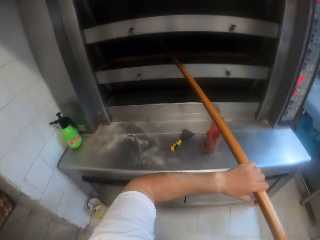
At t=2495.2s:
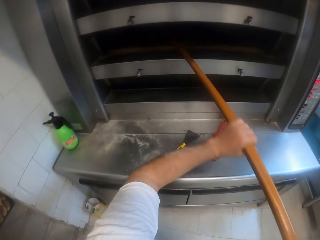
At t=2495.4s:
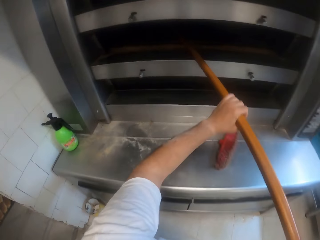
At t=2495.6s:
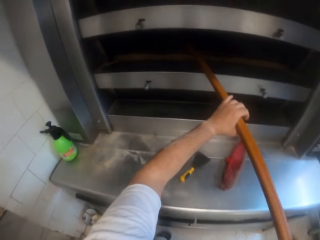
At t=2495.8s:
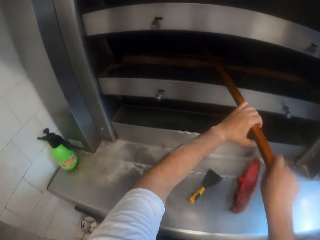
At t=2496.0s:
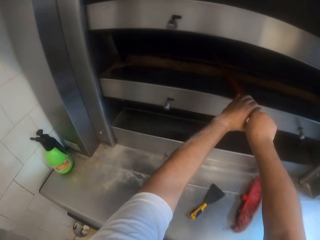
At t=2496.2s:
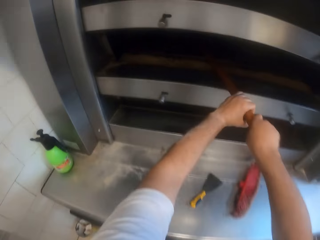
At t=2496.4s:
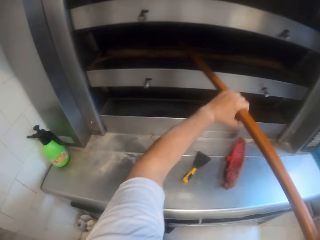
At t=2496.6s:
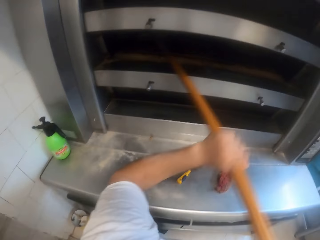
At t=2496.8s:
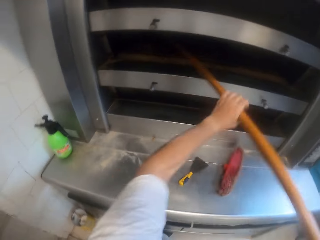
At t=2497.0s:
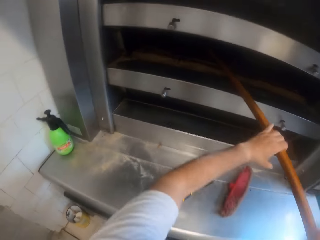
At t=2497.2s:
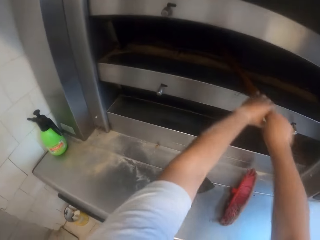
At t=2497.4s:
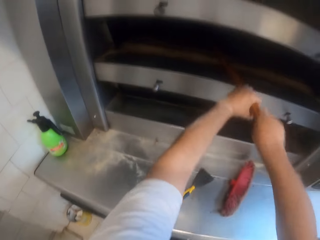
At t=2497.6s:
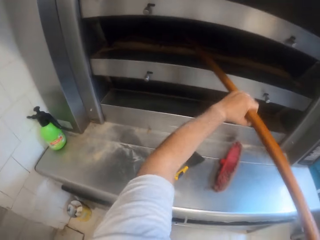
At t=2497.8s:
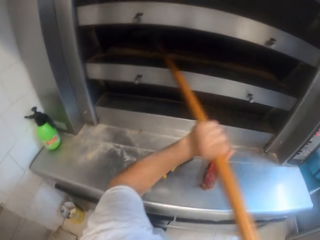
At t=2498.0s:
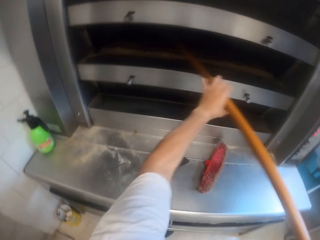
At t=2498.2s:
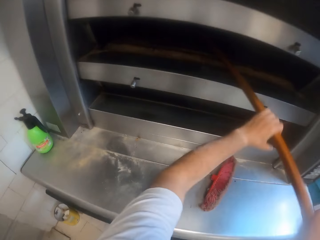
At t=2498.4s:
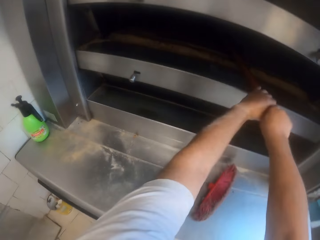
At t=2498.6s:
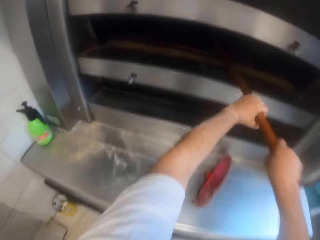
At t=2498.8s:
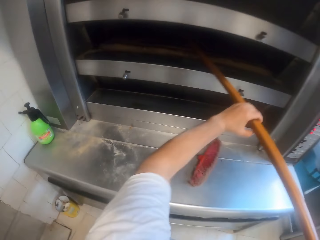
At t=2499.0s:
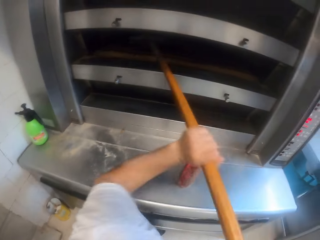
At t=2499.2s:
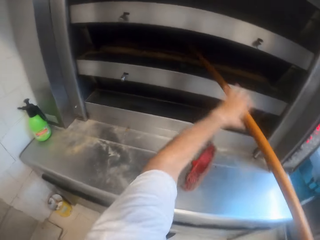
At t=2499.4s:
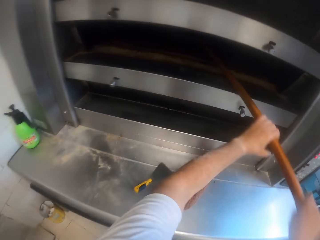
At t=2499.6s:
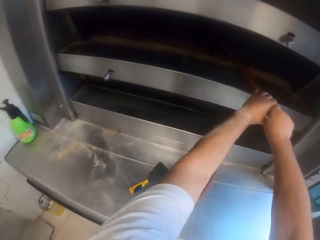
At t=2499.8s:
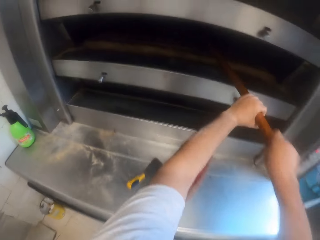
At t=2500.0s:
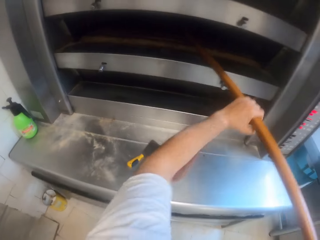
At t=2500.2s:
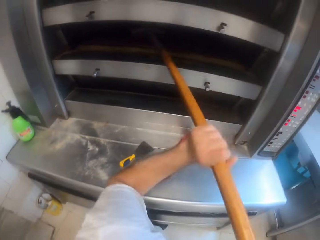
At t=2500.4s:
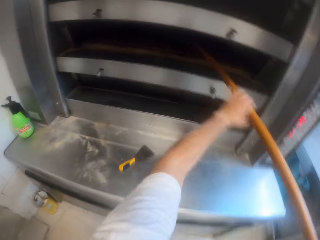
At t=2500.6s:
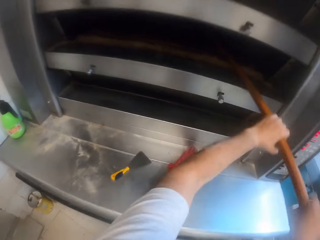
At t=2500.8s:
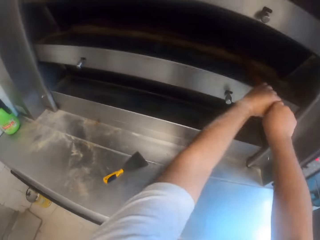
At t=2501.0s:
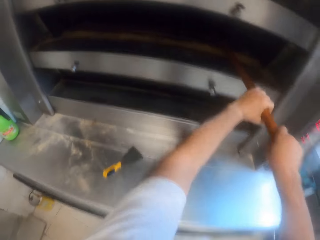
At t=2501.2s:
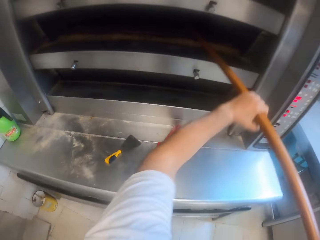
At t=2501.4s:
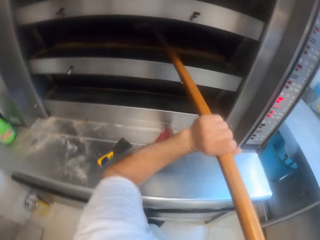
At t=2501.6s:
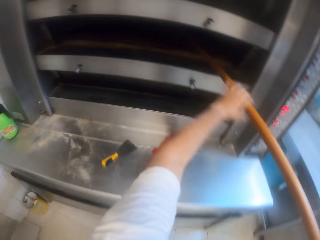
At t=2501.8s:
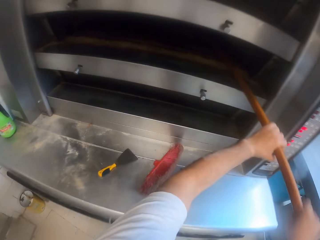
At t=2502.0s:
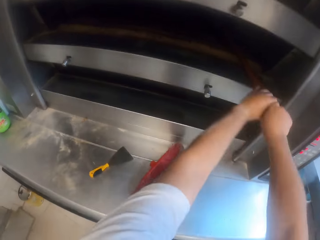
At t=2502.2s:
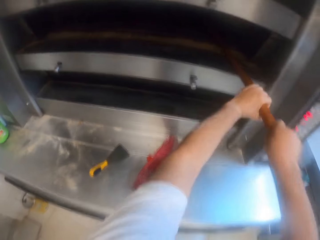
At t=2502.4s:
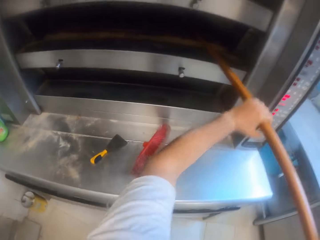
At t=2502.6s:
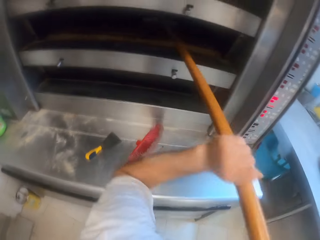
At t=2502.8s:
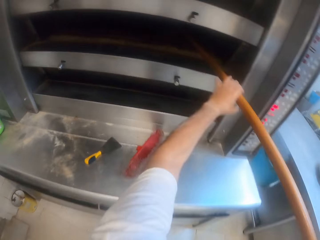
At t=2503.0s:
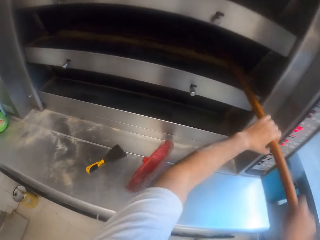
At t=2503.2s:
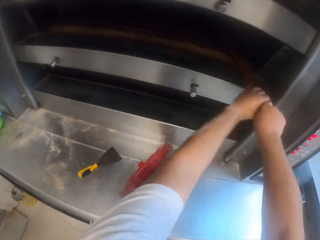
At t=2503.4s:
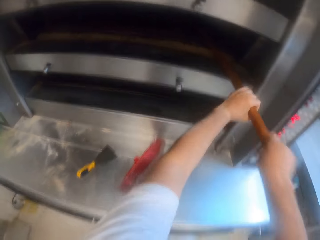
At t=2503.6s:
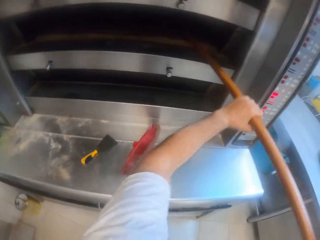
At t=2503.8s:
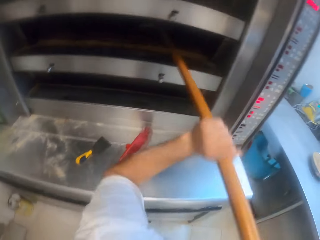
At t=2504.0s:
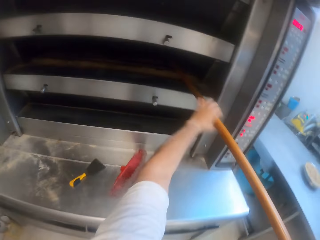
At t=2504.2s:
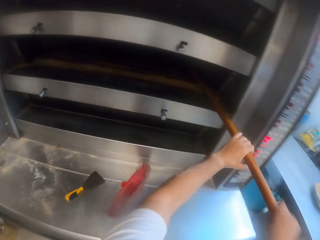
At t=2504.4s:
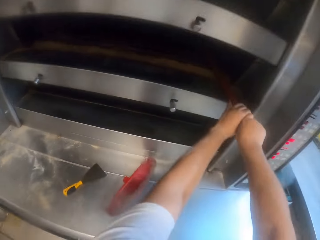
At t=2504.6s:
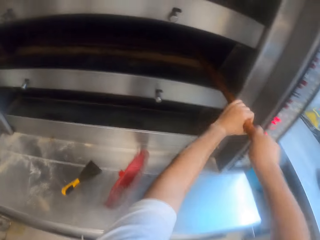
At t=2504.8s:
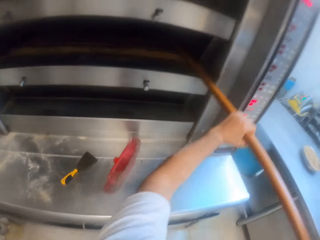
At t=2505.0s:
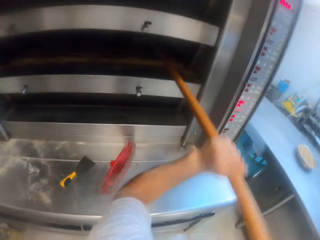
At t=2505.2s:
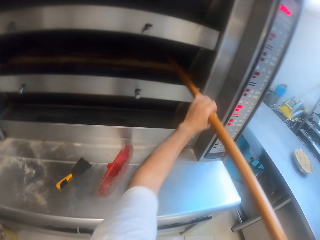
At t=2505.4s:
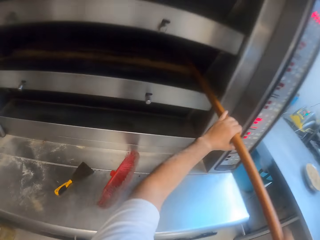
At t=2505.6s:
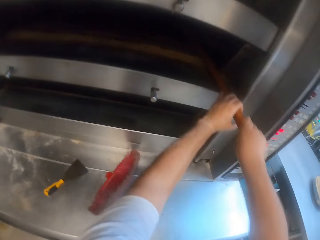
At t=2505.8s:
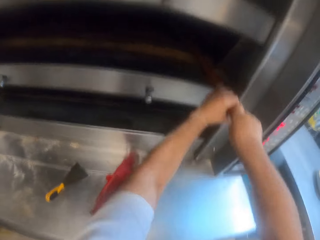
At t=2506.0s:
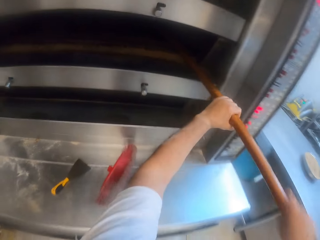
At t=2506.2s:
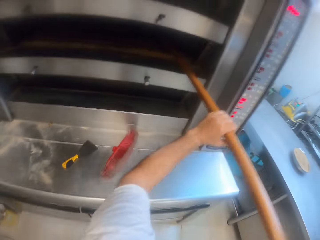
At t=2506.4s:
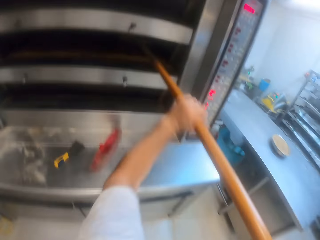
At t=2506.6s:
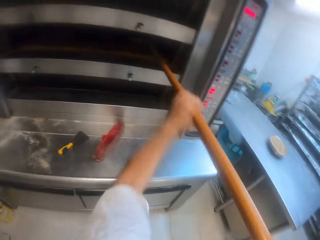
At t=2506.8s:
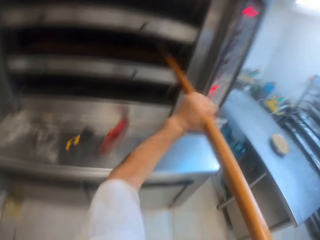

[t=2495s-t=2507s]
The camera wearer sweeps the oven third floor with the oven brush with both hands. They put a broom brush in the oven. They clean the oven with the broom brush.

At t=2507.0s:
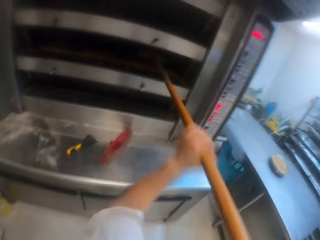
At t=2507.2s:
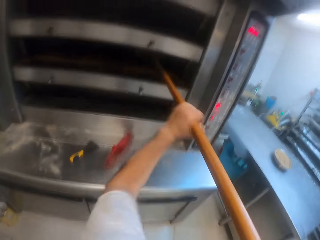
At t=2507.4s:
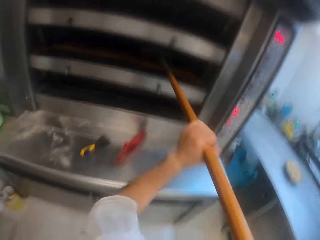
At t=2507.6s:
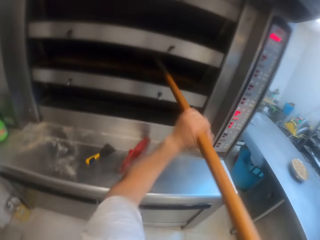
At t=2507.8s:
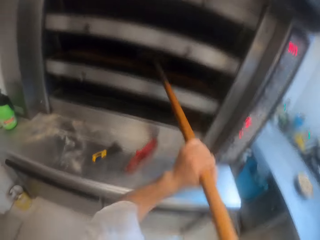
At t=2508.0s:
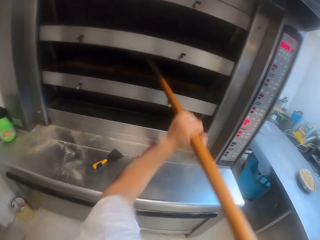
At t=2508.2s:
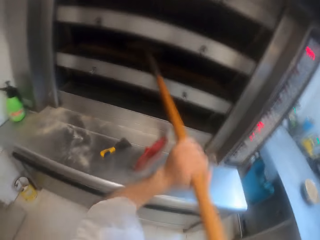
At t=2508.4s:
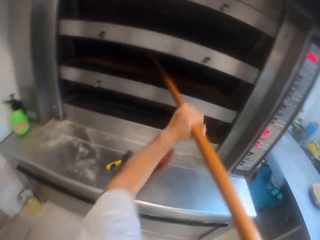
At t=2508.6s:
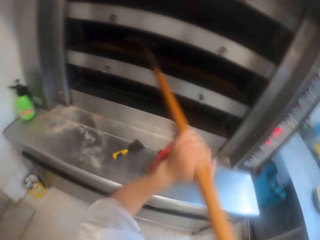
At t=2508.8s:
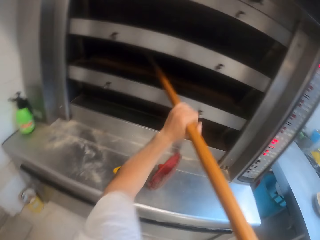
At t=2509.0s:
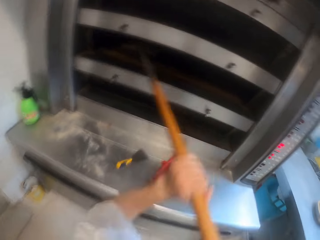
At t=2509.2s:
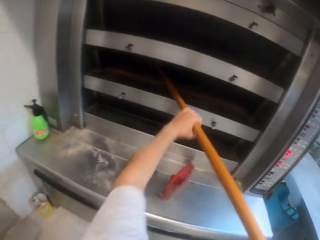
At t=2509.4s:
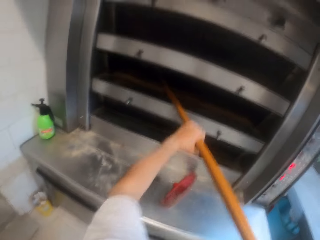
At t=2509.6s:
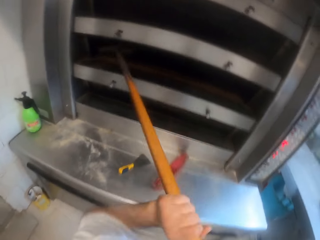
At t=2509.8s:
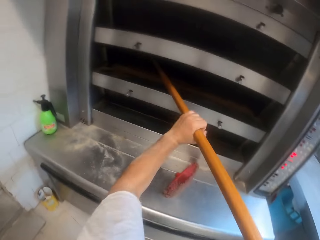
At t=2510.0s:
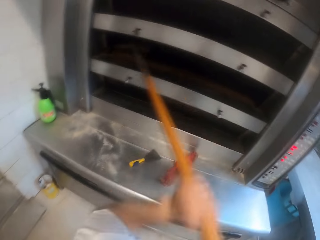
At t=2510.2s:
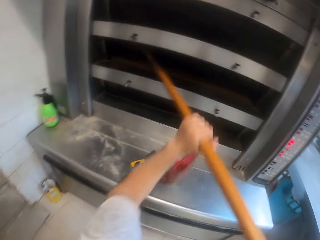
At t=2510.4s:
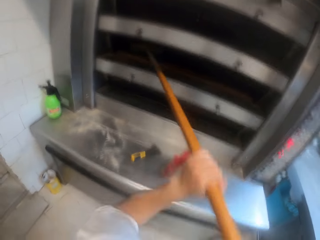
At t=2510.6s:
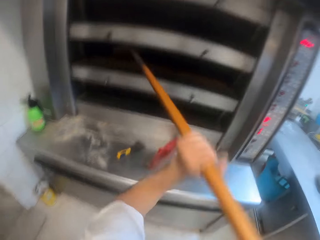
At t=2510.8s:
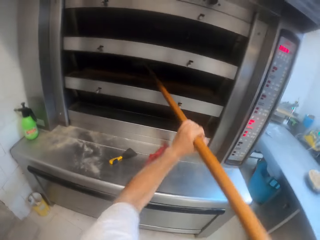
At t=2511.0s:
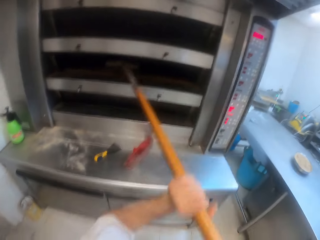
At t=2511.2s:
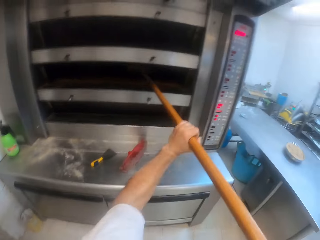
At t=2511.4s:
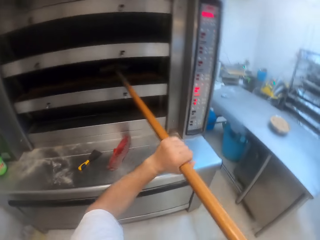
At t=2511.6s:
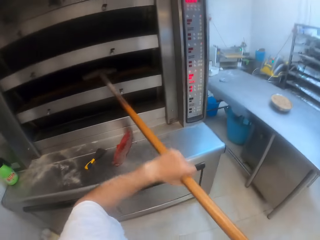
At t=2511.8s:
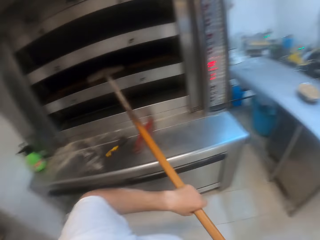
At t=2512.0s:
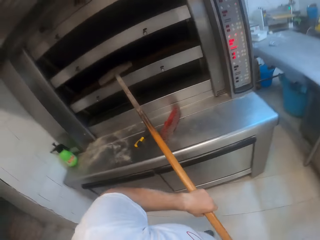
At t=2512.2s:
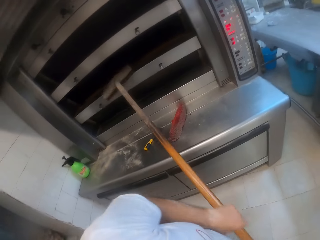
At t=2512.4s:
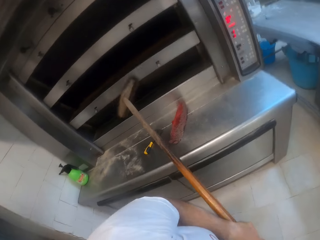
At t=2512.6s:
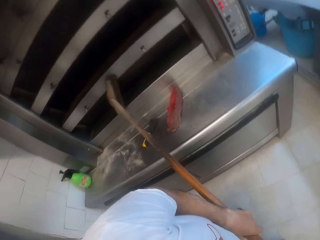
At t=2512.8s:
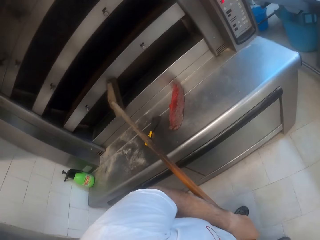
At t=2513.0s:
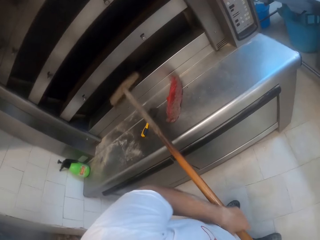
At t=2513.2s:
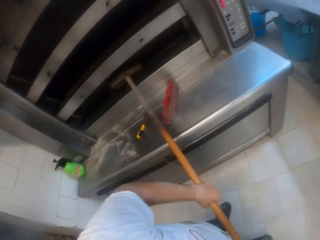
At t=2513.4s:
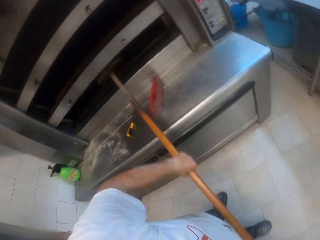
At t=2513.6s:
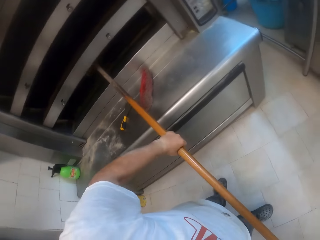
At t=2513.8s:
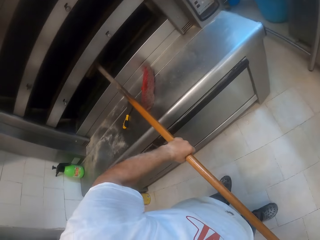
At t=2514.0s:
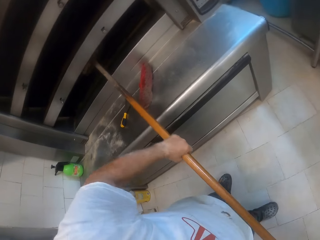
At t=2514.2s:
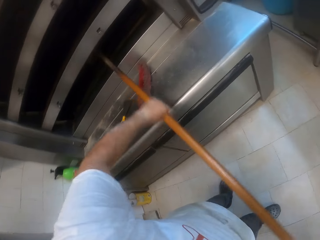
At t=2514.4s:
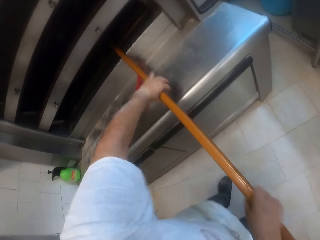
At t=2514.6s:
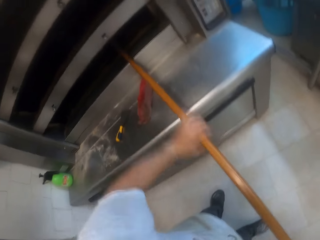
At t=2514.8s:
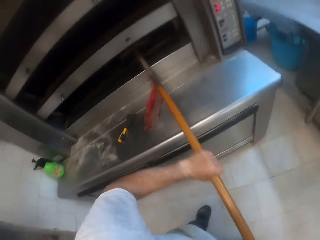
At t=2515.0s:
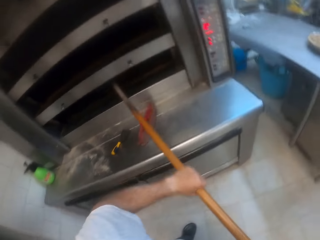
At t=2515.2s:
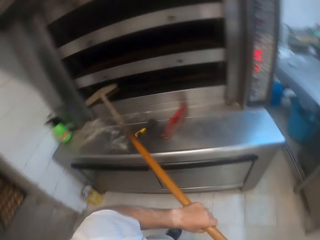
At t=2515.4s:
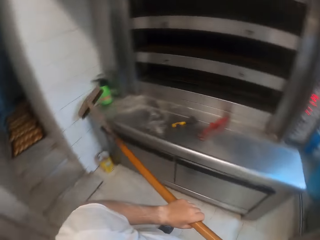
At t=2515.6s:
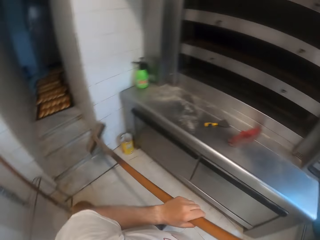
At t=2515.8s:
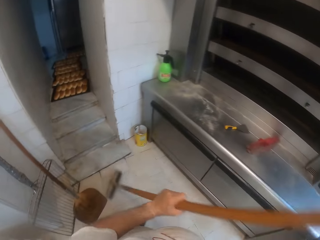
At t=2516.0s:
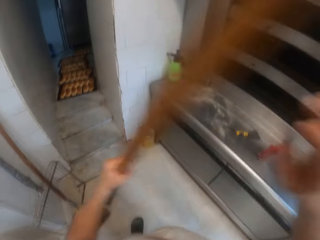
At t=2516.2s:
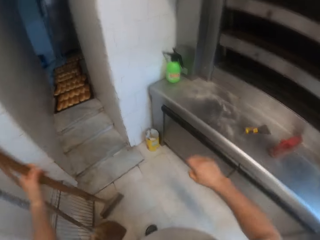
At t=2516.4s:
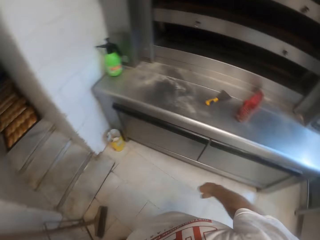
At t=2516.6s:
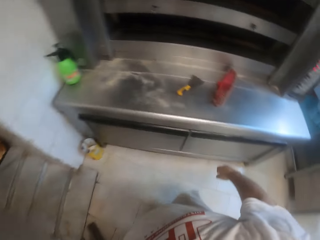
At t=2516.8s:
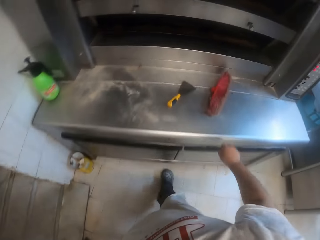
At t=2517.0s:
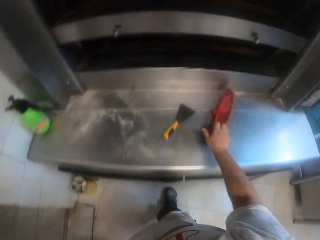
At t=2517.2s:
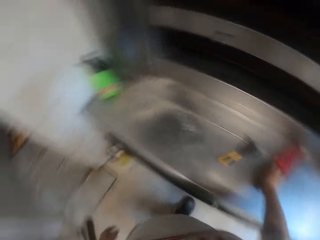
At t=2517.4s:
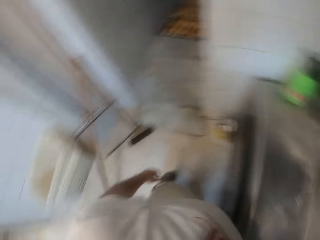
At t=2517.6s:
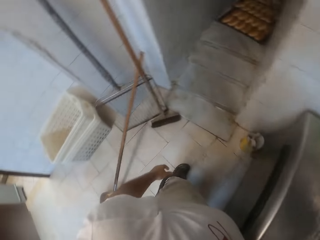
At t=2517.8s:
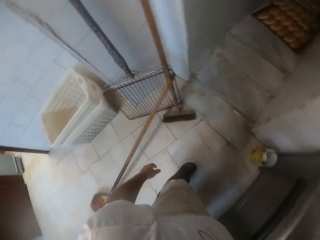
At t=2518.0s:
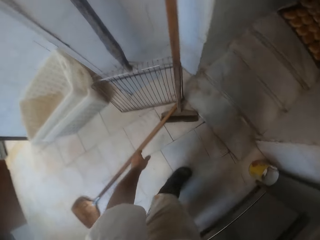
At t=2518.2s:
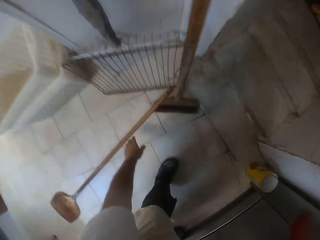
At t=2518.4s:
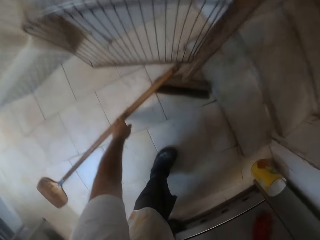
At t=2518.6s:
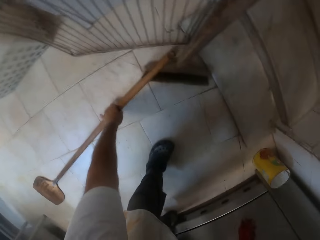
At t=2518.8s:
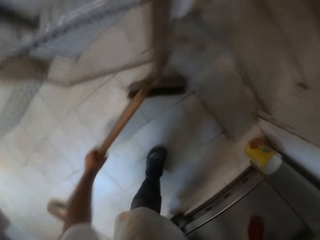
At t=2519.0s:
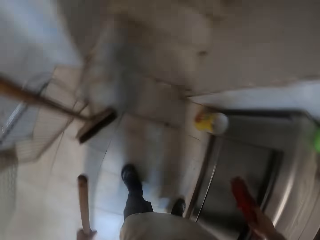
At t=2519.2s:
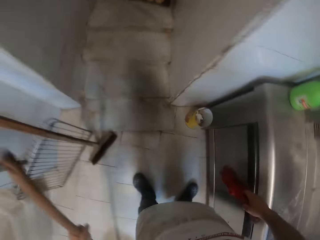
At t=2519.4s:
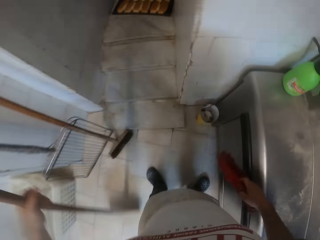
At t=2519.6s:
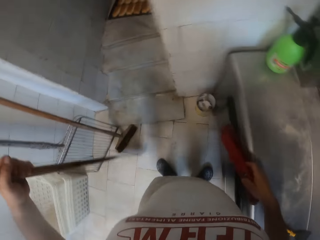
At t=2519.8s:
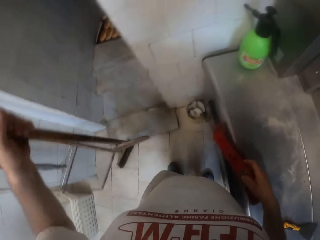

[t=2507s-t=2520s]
The camera wearer removes the oven brush from the oven third floor with both hands. He sweeps the oven fourth floor with the oven brush with both hands. He removes the oven brush from the oven fourth floor with both hands. He drops the oven brush on the ground with his left hand. He touches the scrub brush on the oven slab with his right hand. He picks up a brush on the table with the right hand. He picks up the oven brush or baker shovel from the ground with his left hand.
